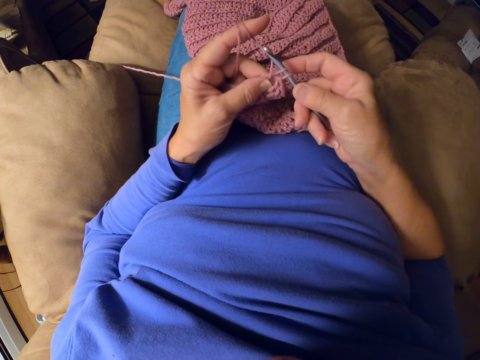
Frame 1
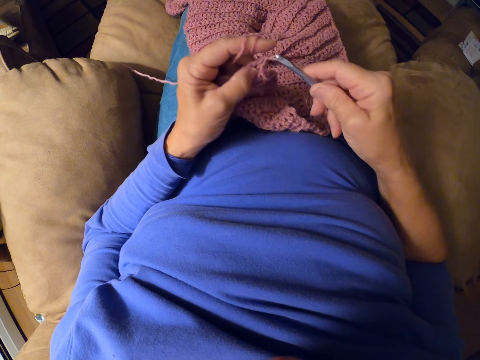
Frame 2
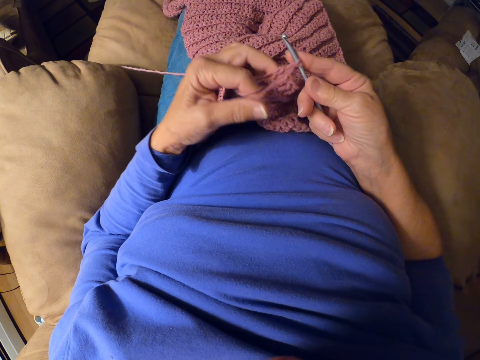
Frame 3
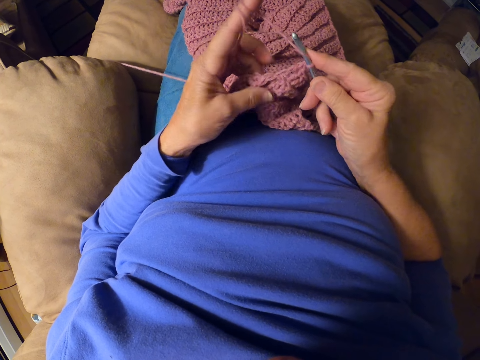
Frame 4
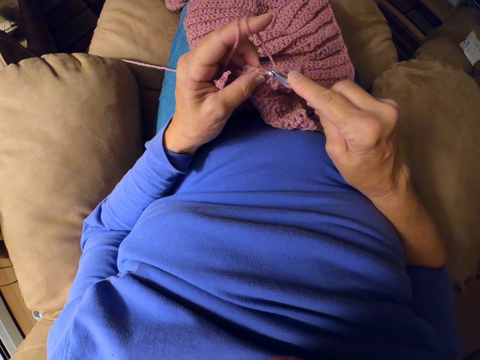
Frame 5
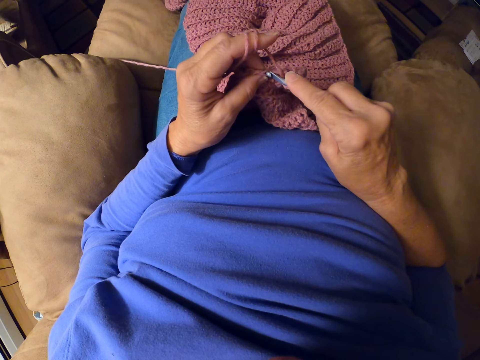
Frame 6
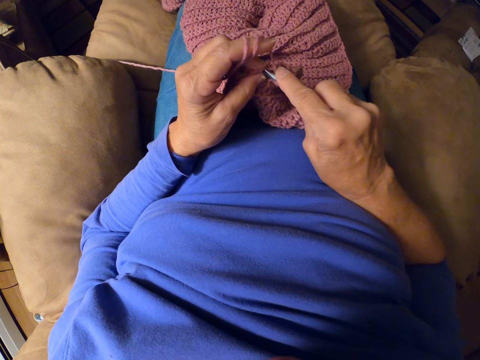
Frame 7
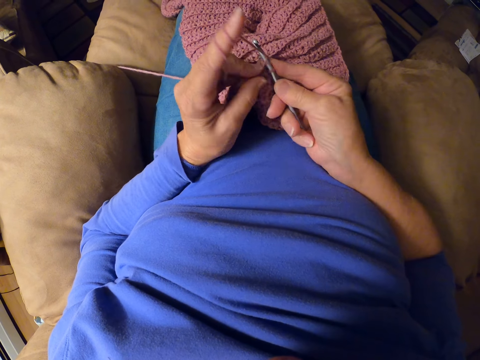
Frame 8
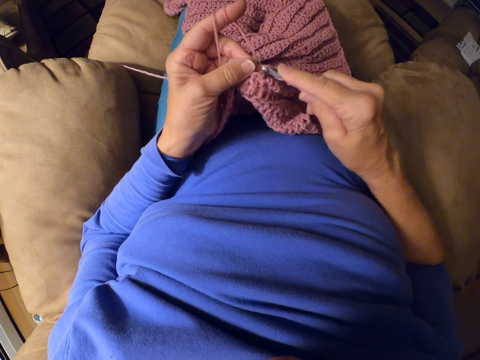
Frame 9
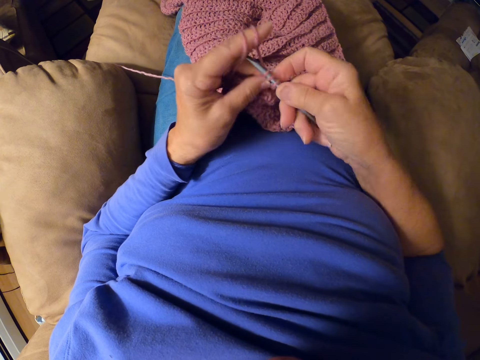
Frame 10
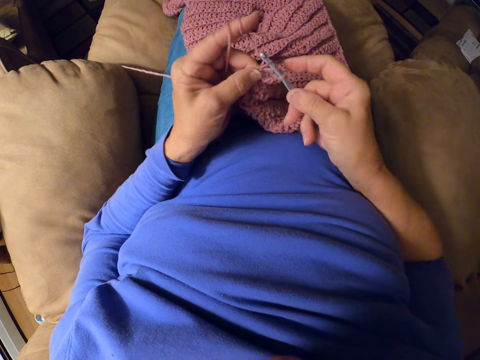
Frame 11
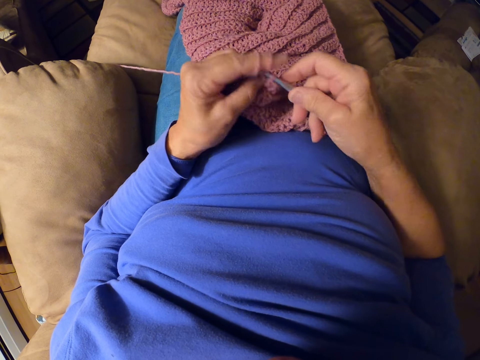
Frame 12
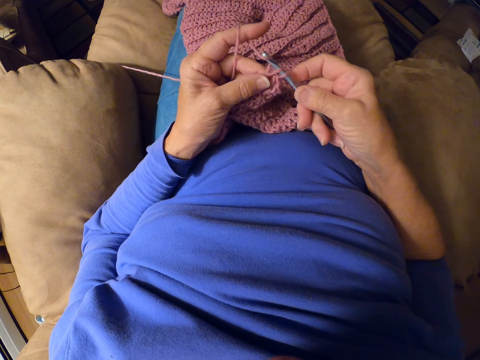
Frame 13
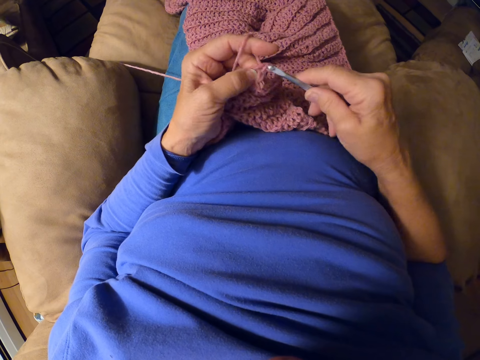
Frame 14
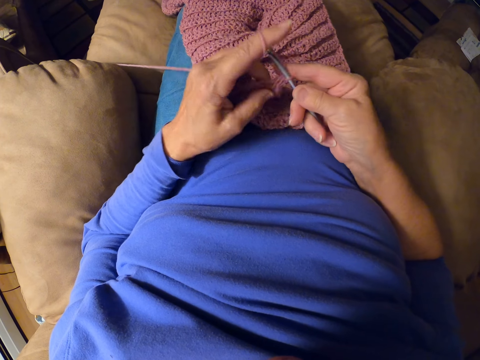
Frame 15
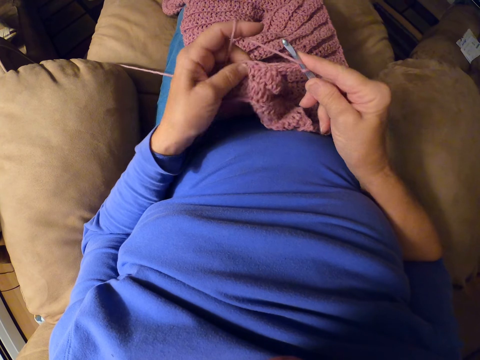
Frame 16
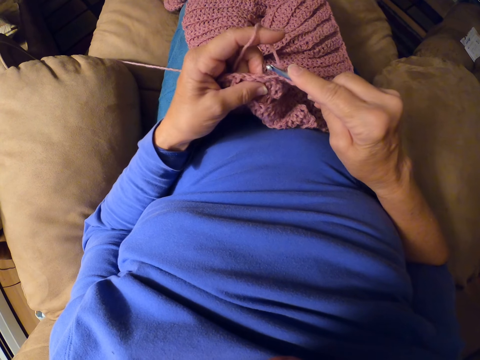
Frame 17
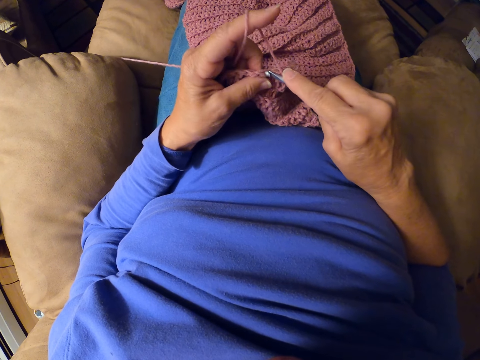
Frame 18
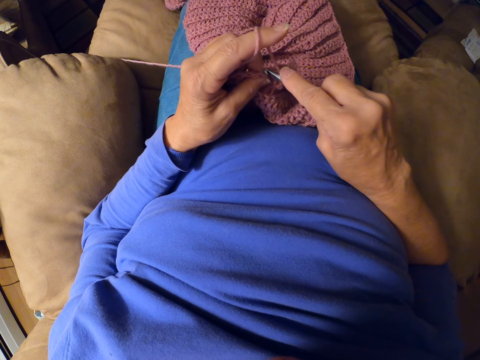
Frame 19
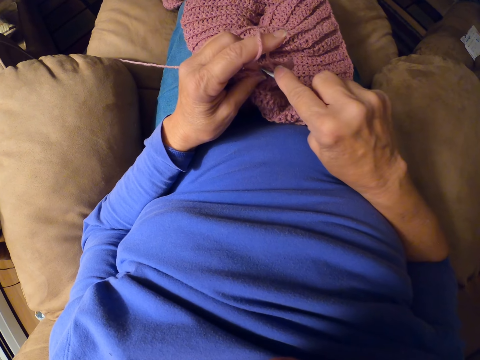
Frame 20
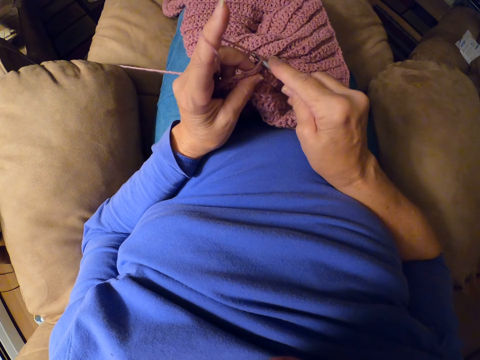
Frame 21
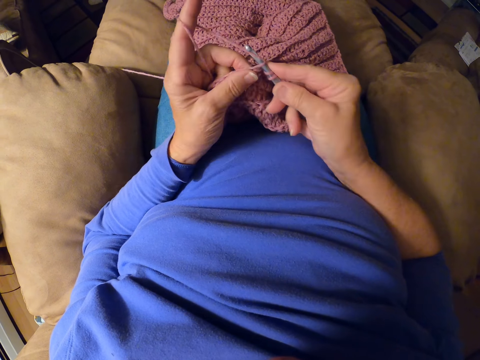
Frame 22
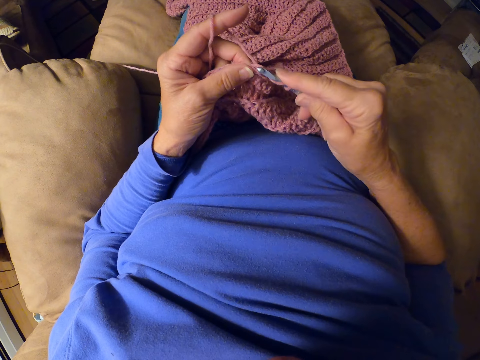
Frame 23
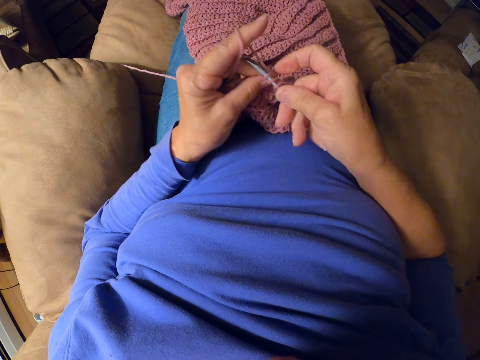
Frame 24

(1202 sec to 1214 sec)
The camera wearer adjusts the thread and knits the garment.

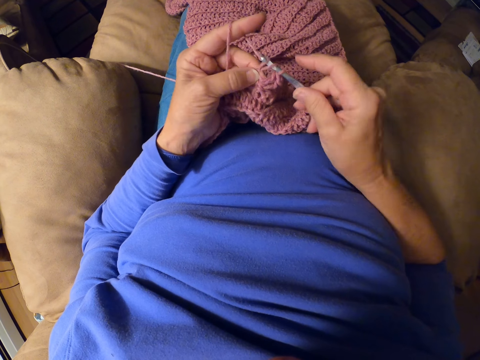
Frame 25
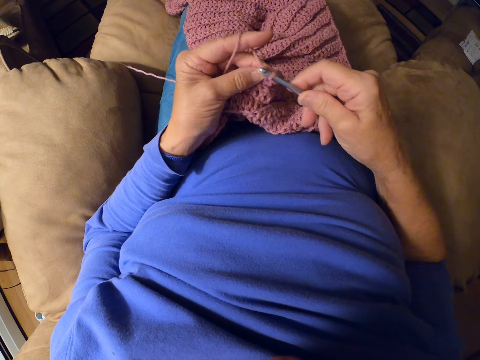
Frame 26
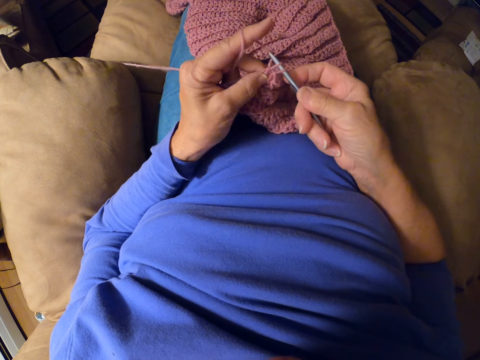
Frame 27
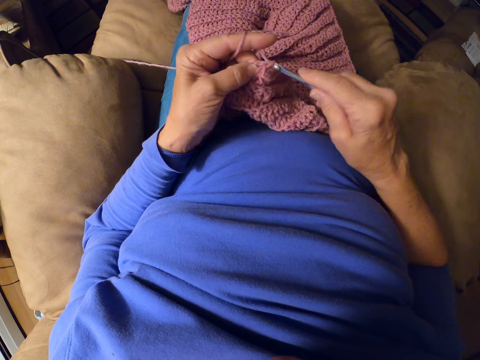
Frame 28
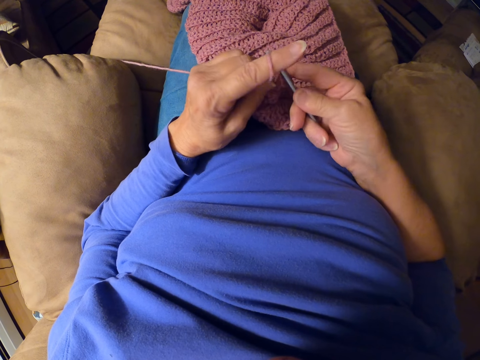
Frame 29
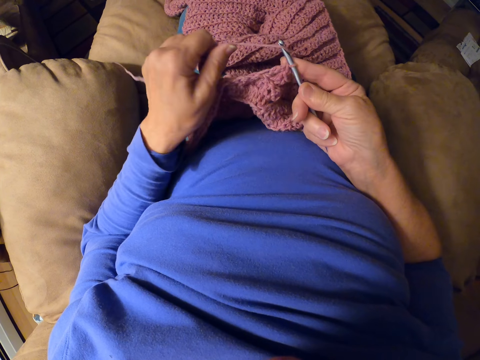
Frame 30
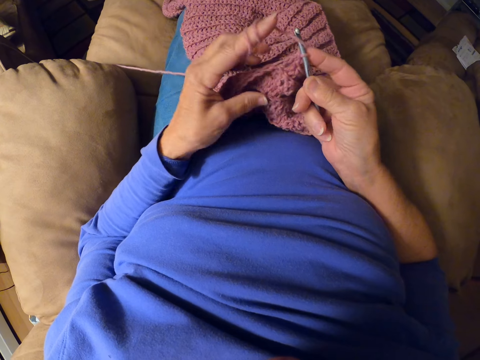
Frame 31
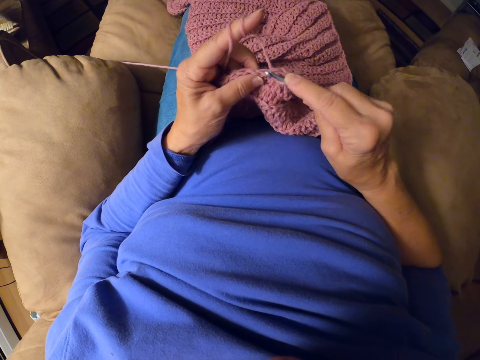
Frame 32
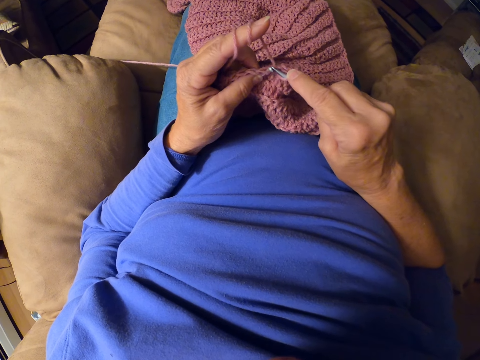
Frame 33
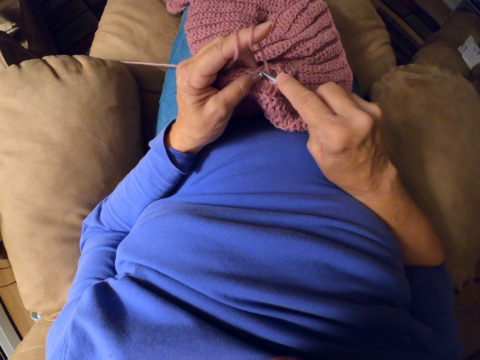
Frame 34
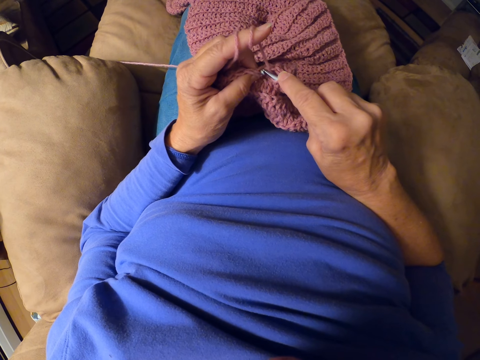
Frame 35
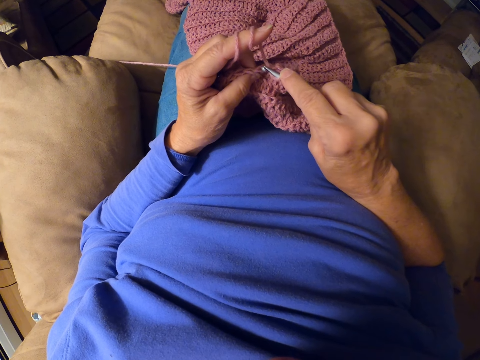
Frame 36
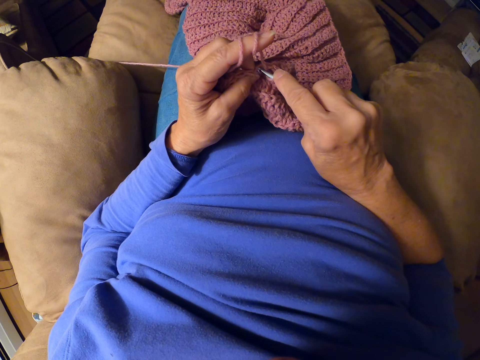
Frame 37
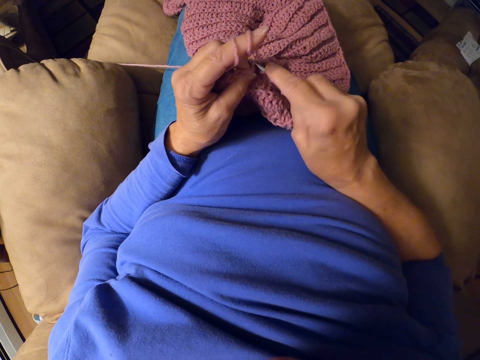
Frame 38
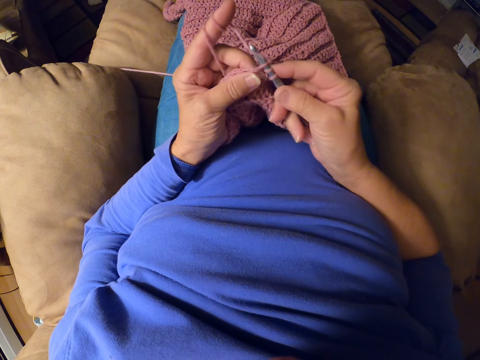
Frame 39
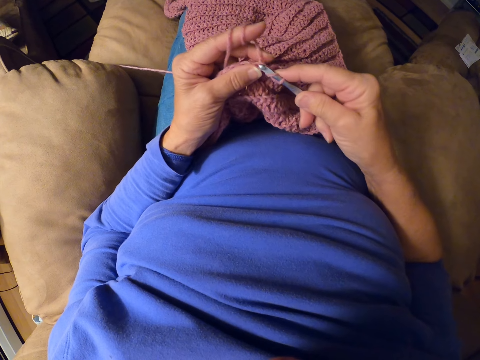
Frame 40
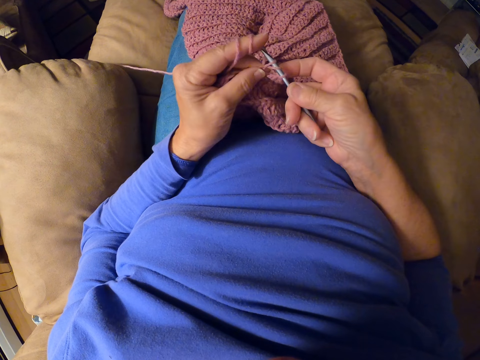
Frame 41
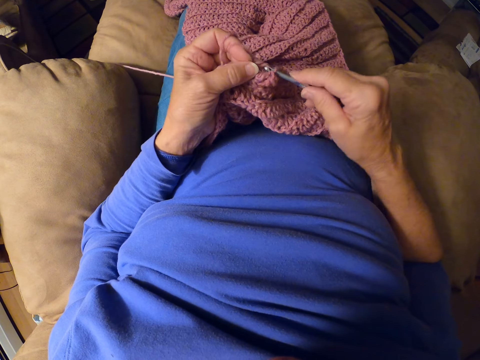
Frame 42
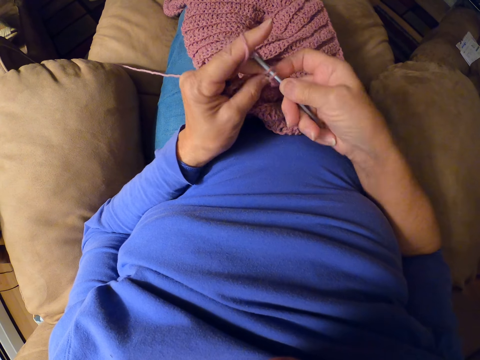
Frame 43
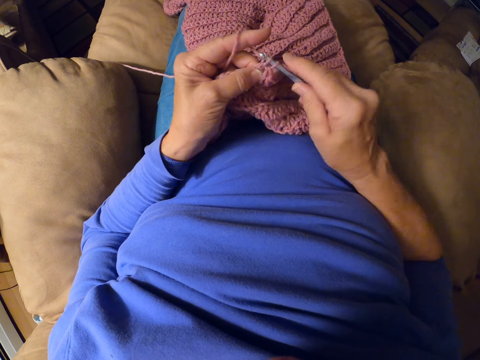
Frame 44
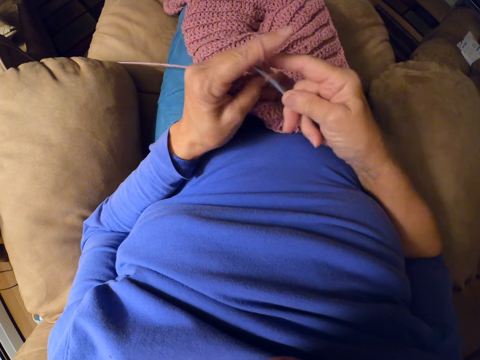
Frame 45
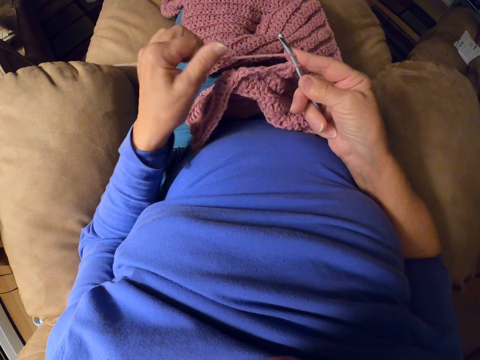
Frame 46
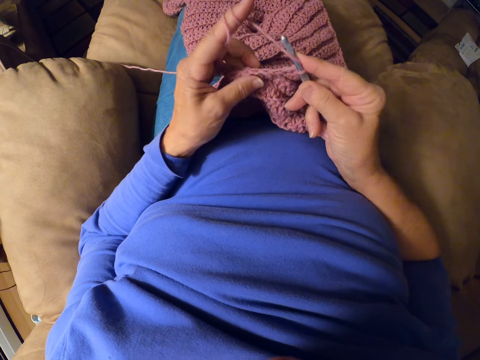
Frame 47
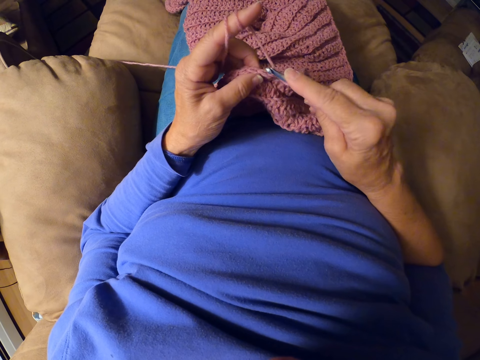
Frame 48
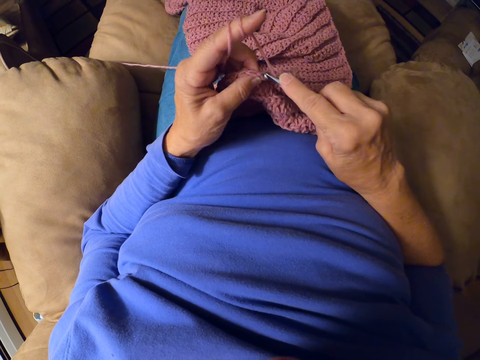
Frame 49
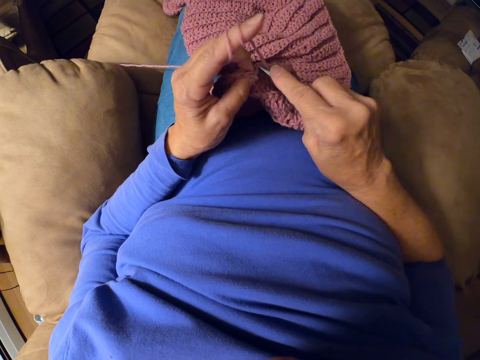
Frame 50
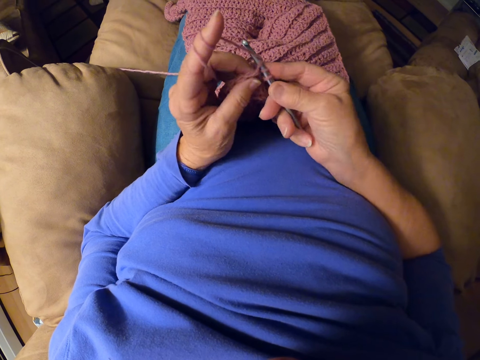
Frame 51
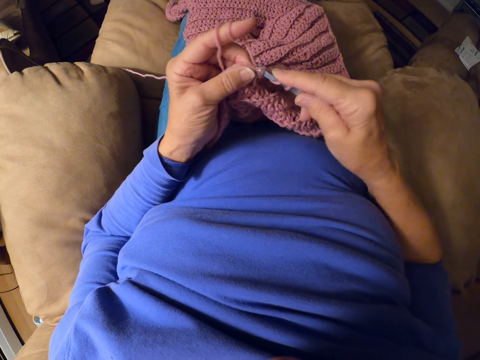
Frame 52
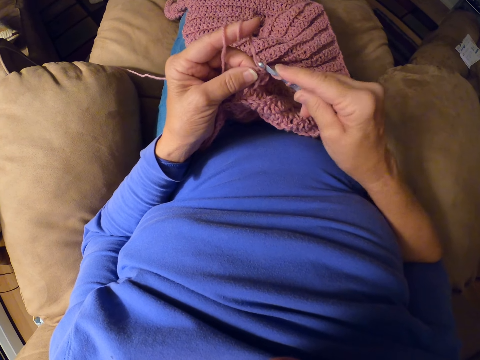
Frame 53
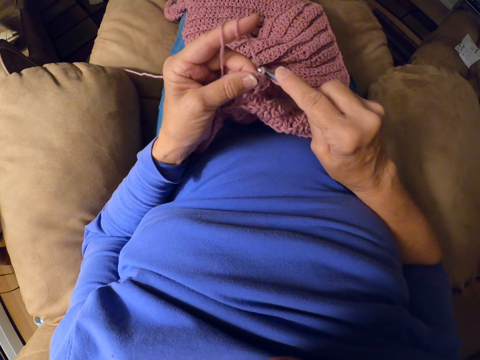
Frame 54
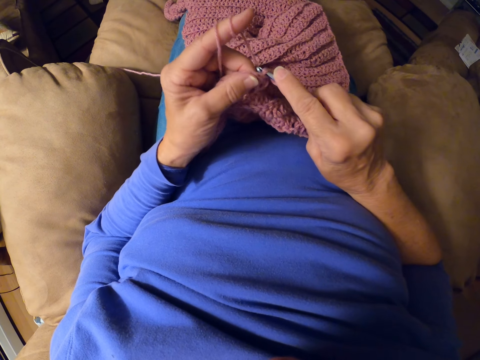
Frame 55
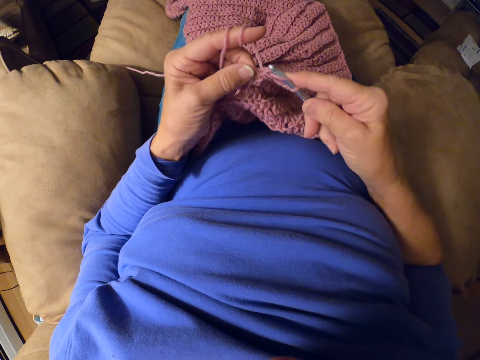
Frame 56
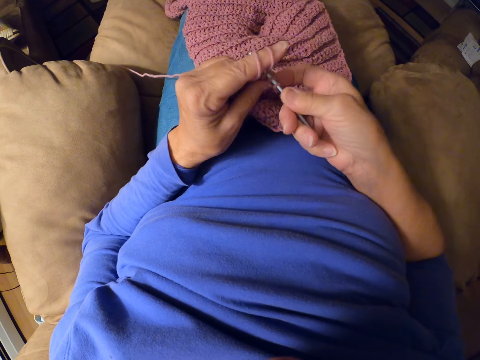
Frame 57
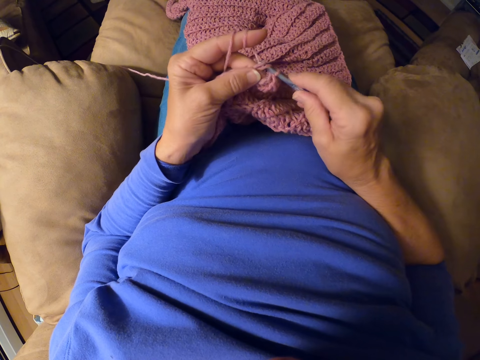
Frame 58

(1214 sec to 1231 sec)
The camera wearer rolls the yarn around her finger. She adjusts the thread and crochets the garment with the crochet hook. She rolls the yarn around her finger, adjusts the thread and crochets the garment with the crochet hook.
